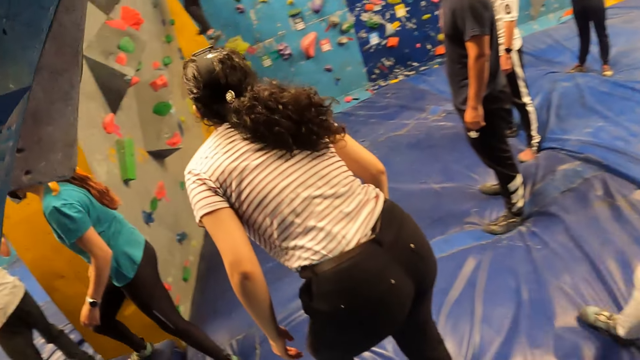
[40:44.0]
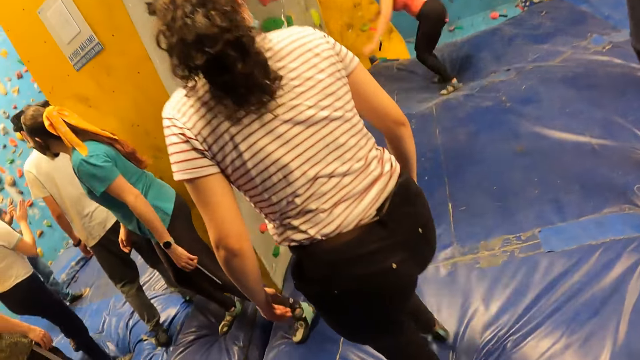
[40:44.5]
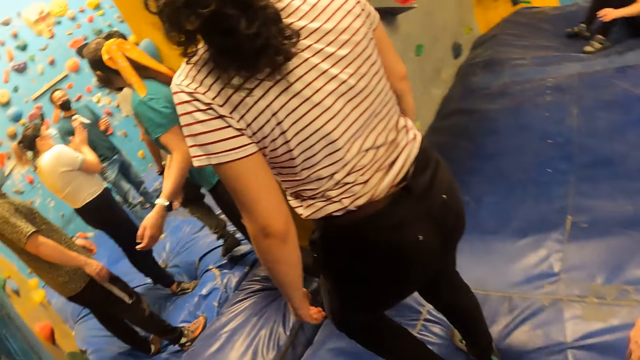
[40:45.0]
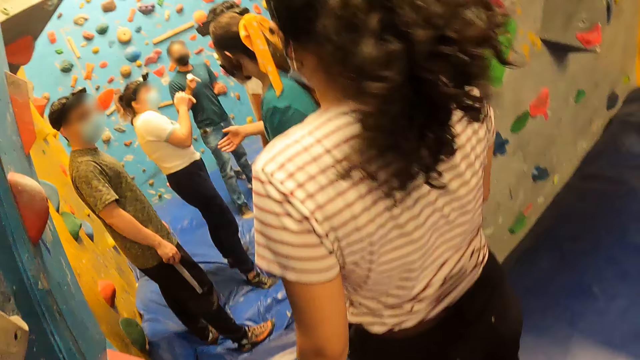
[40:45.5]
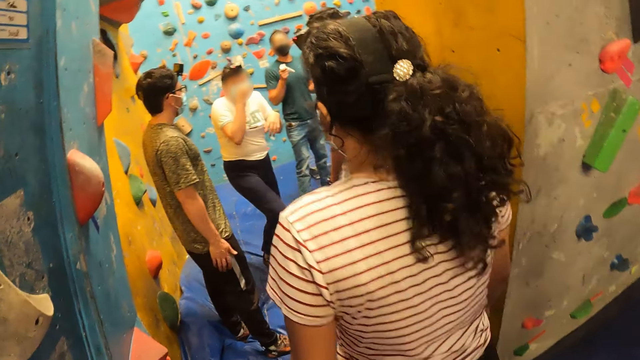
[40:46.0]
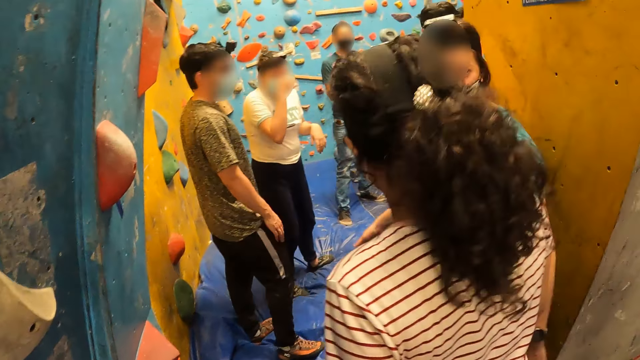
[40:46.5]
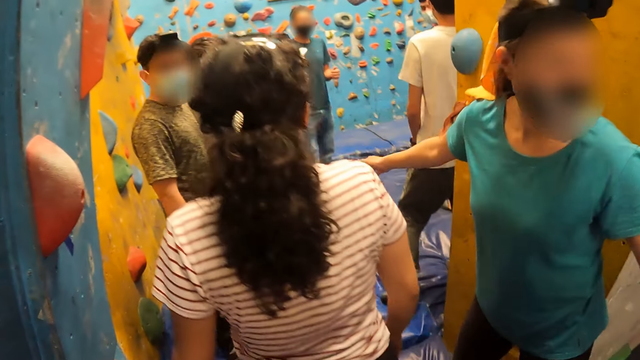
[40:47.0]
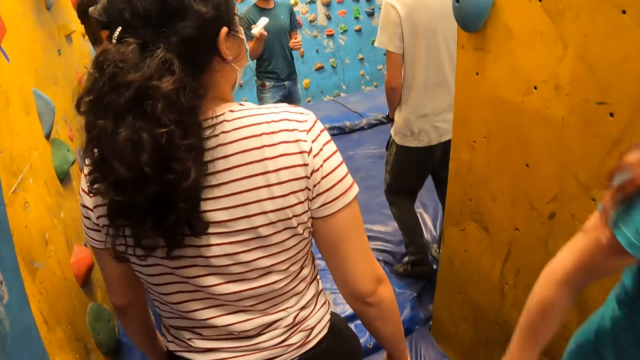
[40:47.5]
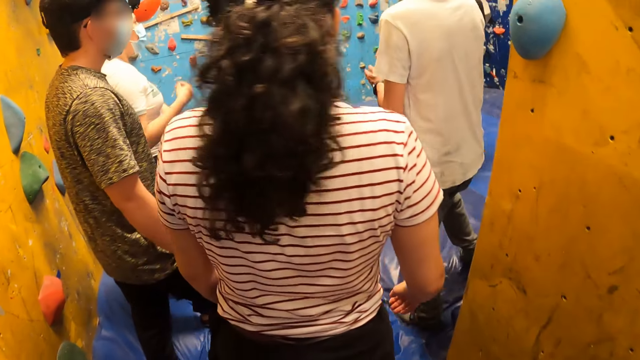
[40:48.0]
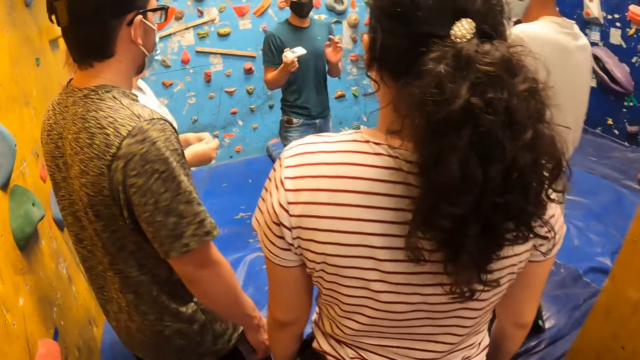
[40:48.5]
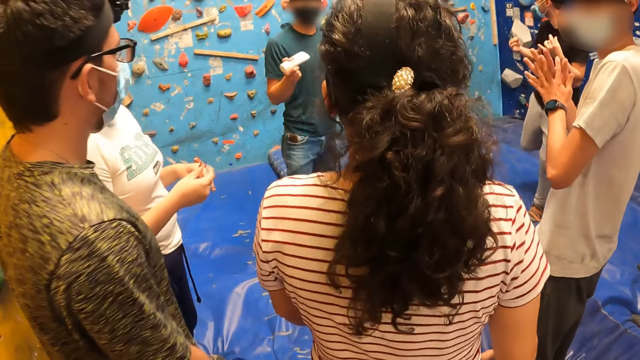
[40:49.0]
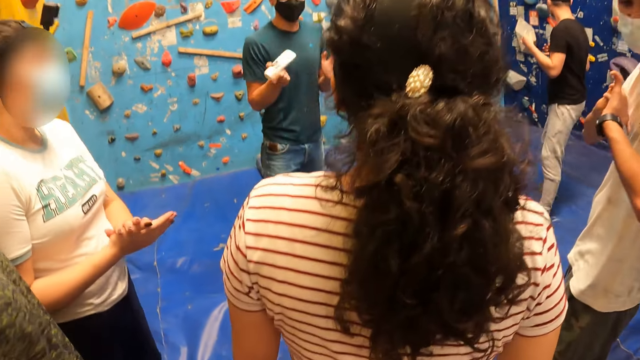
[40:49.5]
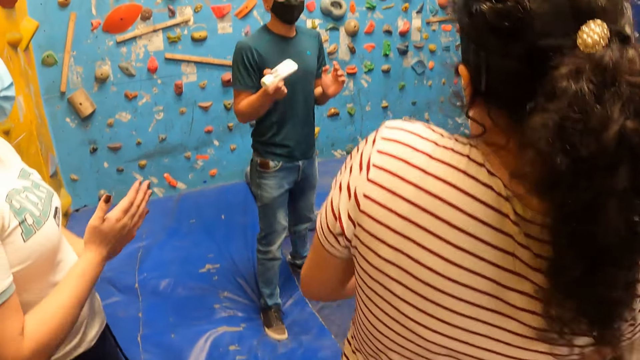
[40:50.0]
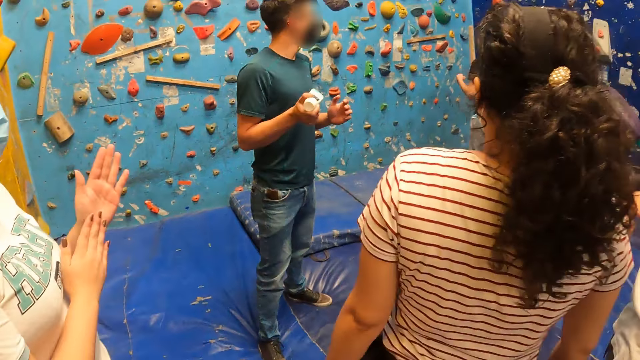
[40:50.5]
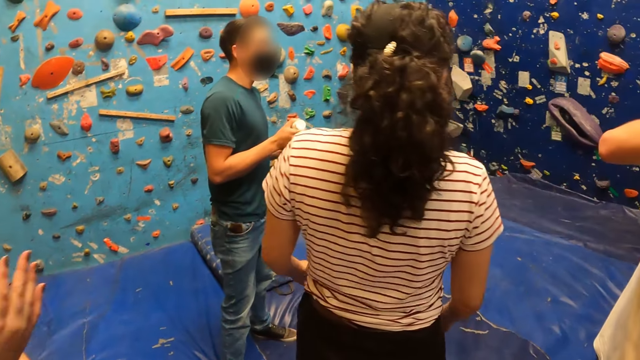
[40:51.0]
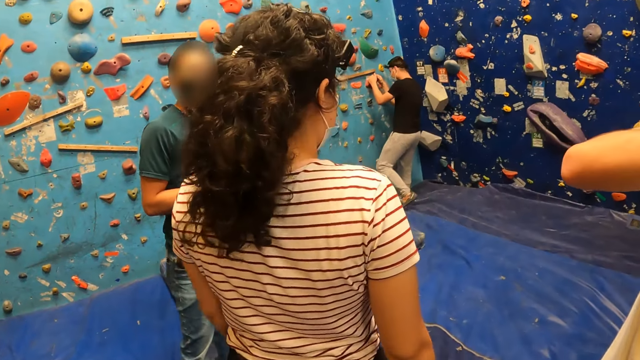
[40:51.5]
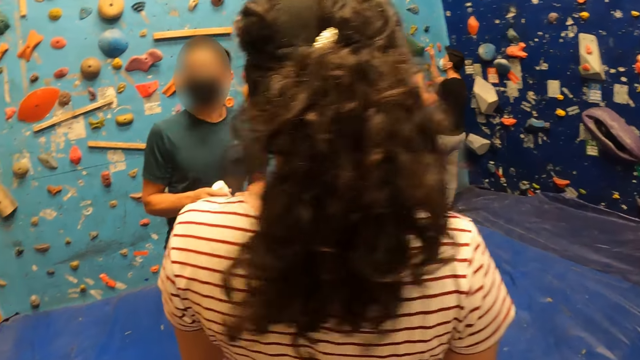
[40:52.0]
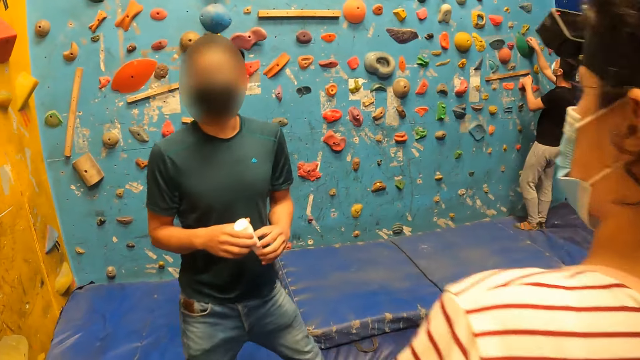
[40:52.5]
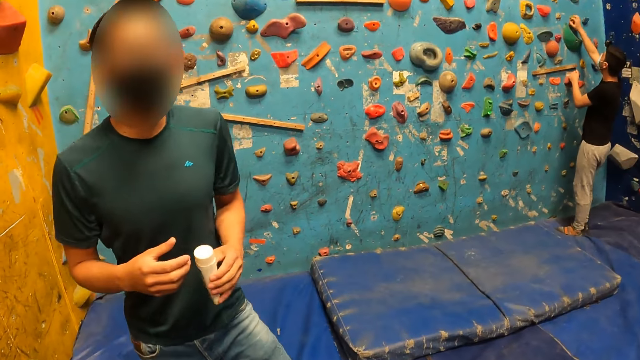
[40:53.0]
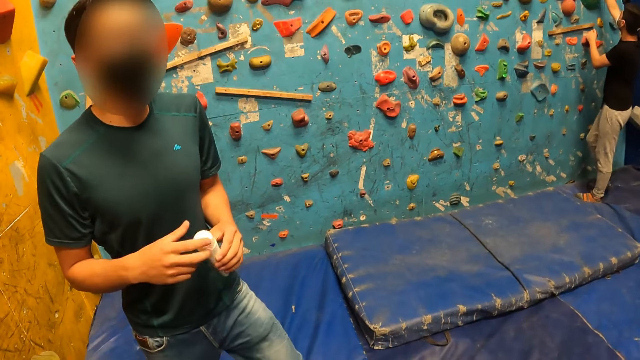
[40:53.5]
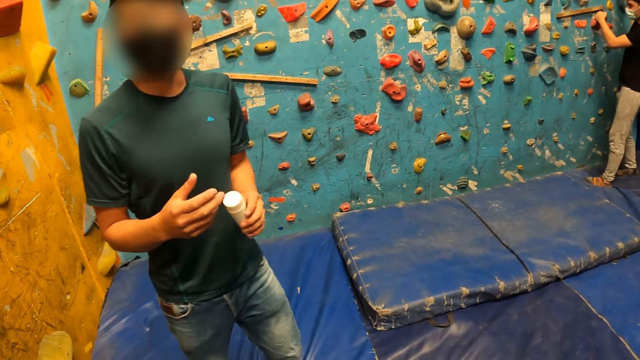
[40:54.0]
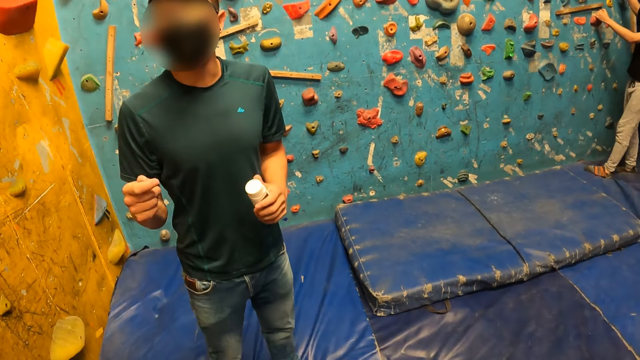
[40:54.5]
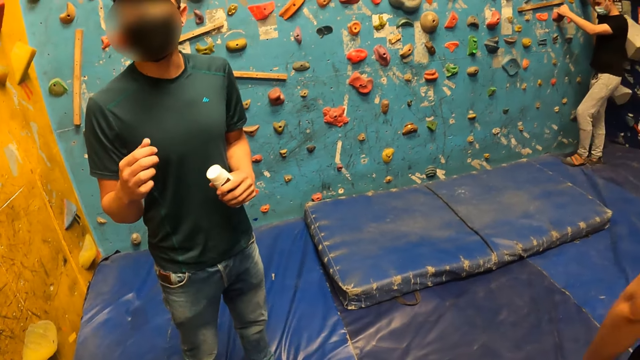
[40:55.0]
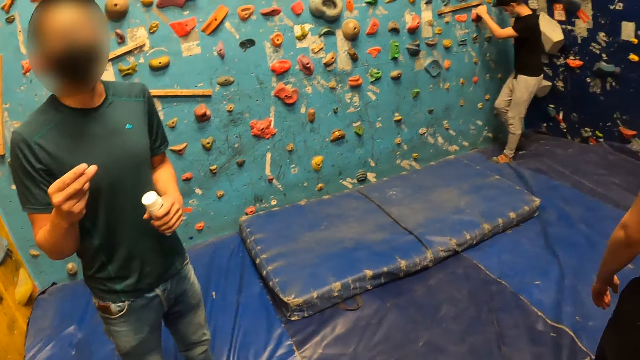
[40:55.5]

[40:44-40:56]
A man shakes a tube container in his right hand. A woman claps her hands. Another man shakes a tube of cream with his right hand. The camera wearer walks into a rock climbing room. A third man walks in the climbing room and holds a rock. The second man holds the tube of cream with both hands. The second man moves towards the camera wearer. The second man transfers the tube of cream from his right hand to his left hand. The camera wearer interacts with the second man.

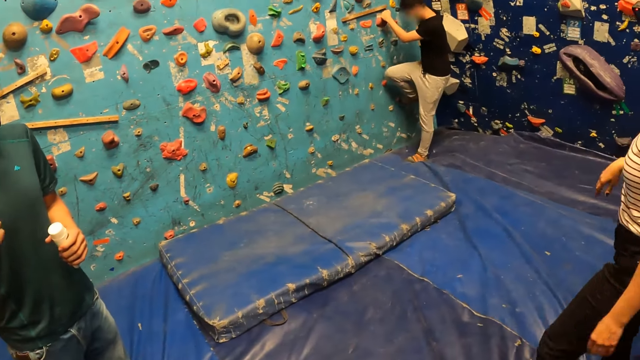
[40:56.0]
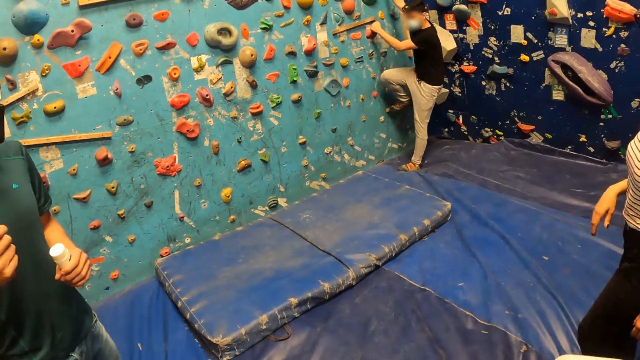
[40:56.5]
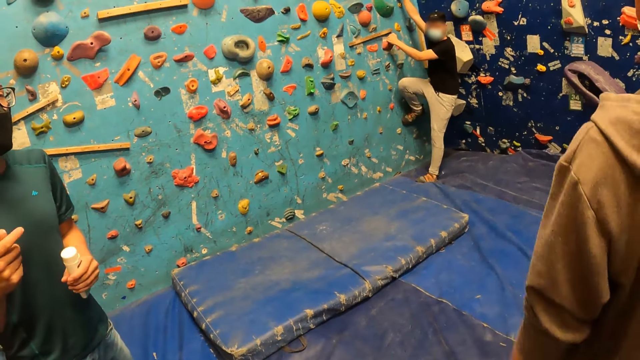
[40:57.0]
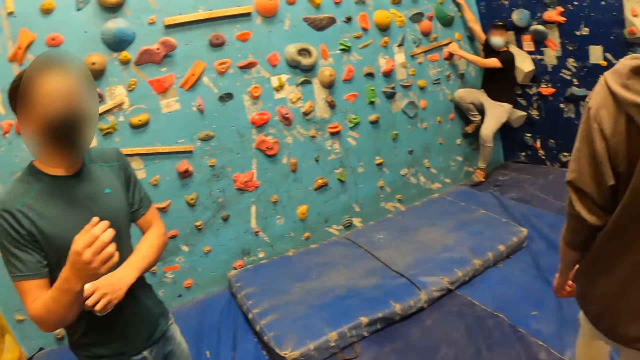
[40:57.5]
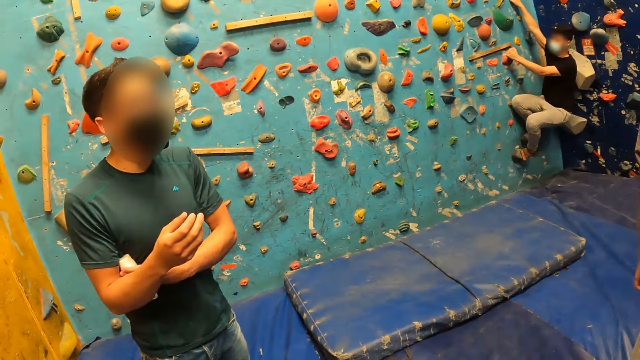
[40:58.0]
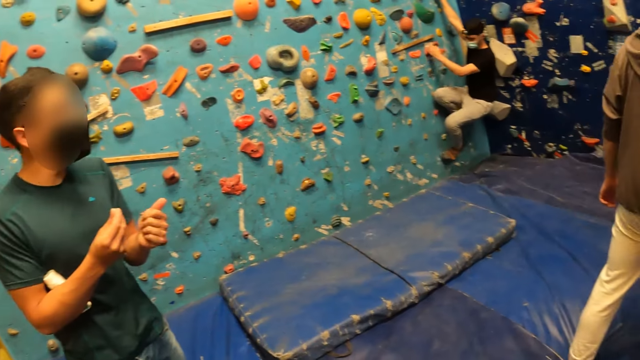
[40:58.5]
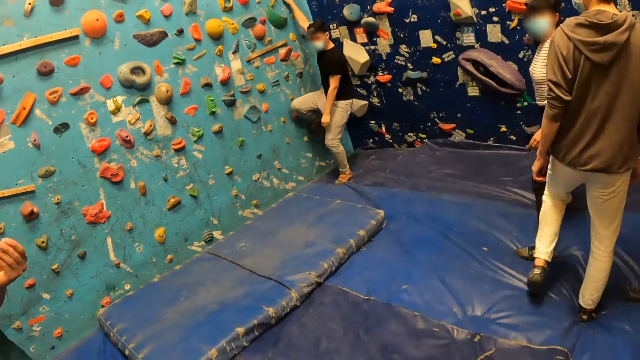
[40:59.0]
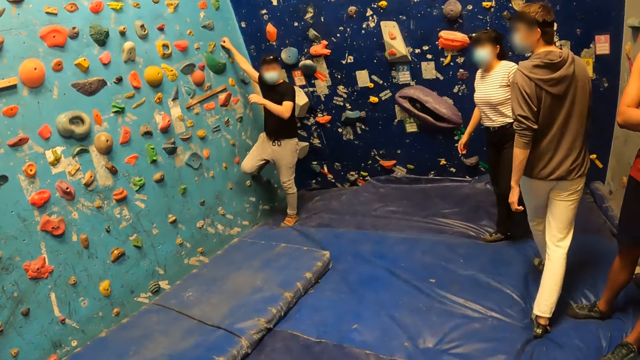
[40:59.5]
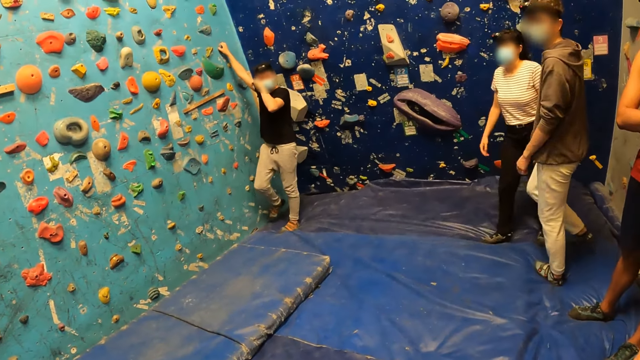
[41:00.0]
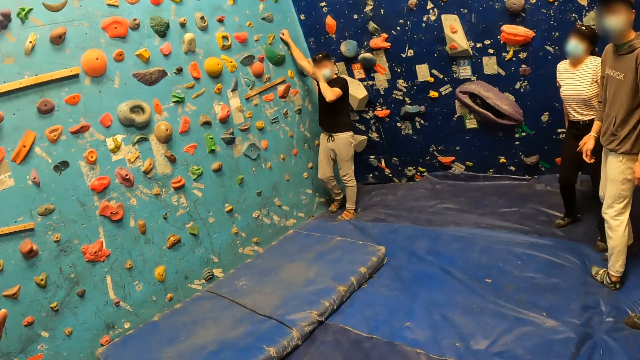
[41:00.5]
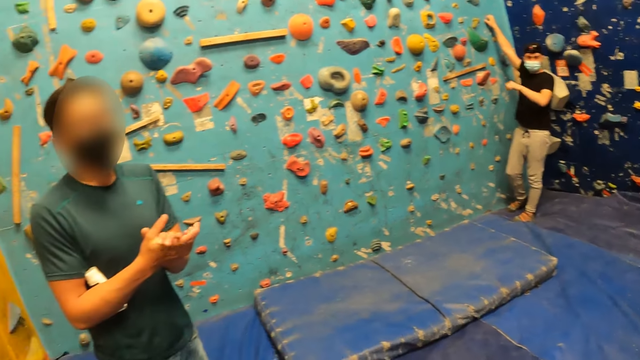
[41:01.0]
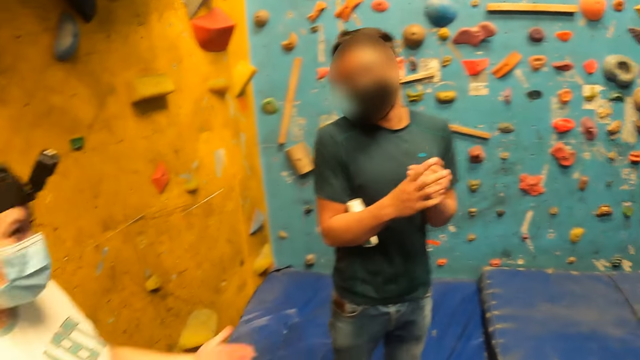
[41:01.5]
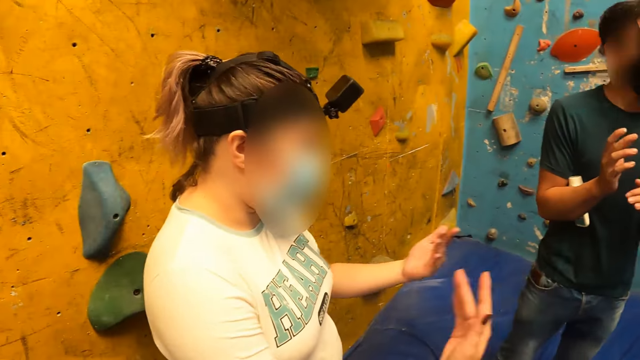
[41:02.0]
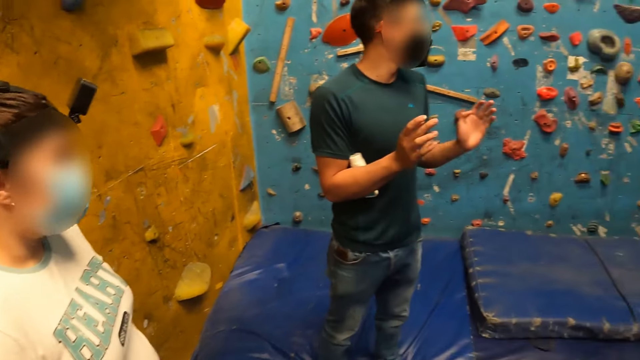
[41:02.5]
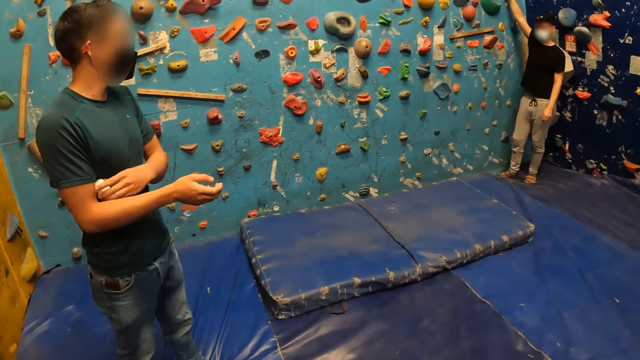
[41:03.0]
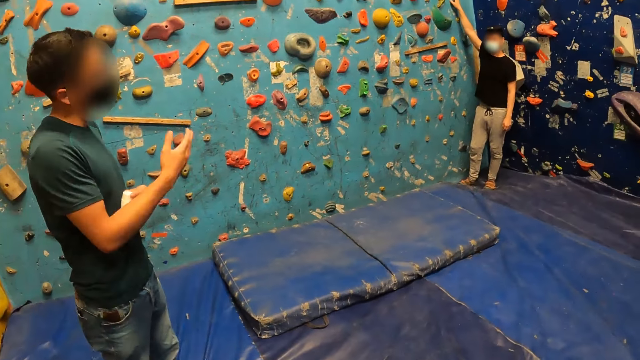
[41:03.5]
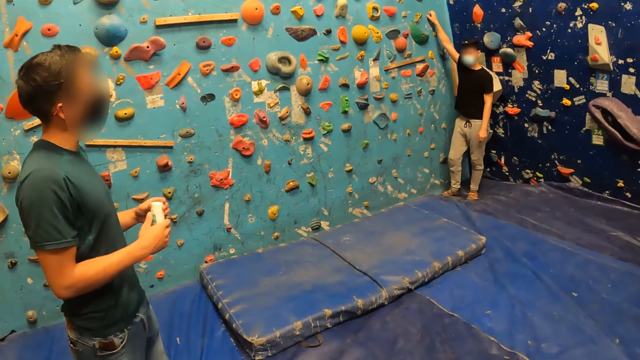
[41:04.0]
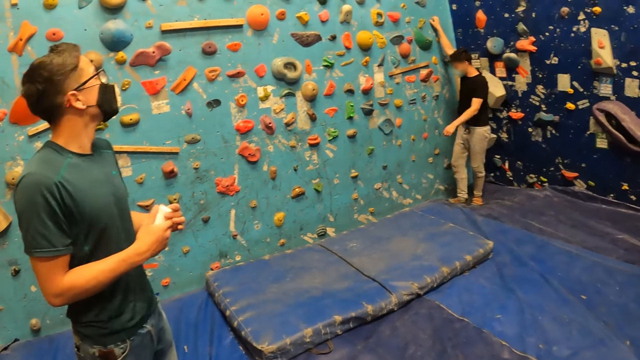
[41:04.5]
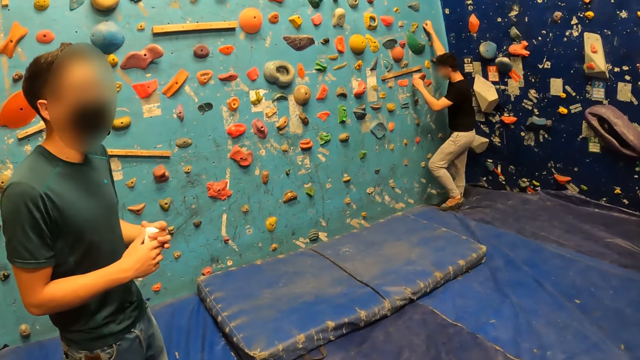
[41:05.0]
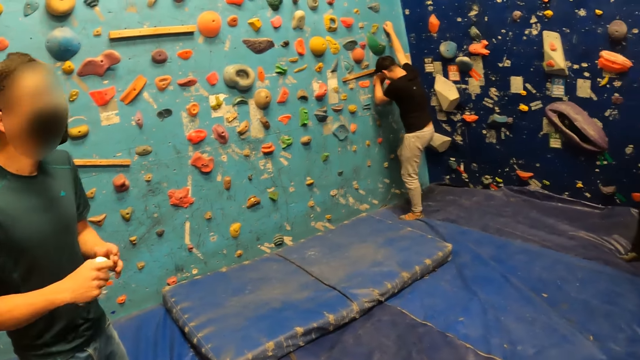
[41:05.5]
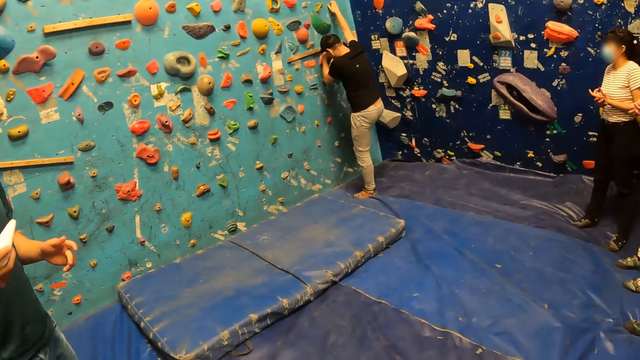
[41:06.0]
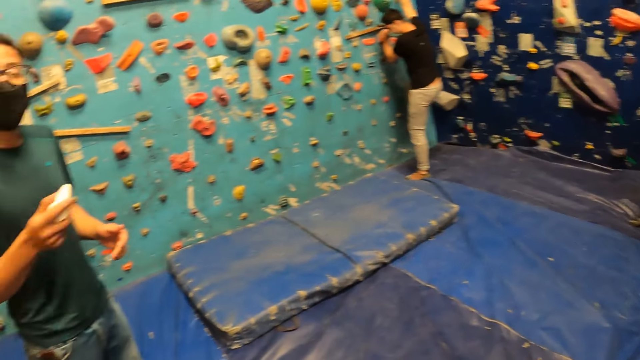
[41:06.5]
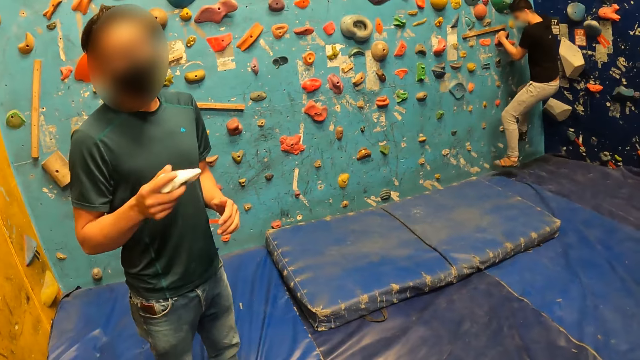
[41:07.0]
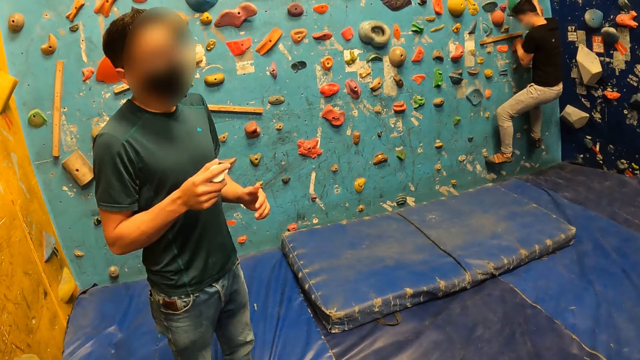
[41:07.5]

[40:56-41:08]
A man climbs a climbing wall. Another man holds a tube of cream or bottle against his body with his right arm. A third man and a lady walk in the climbing room. The first man descends the climbing wall. The second man rubs his hands together. Another lady shakes hands. The second man interacts with the first lady. He holds the tube of cream with his left hand. He picks up the bottle. He holds the tube of cream with both hands. The first man climbs the climbing wall. The second man shakes the tube of cream with his right hand.
